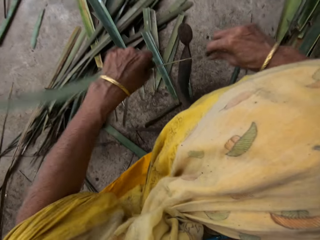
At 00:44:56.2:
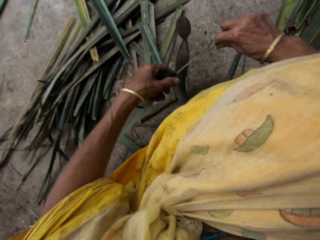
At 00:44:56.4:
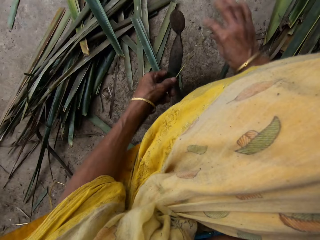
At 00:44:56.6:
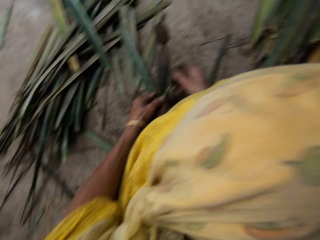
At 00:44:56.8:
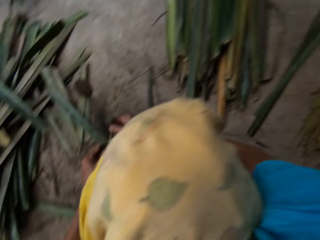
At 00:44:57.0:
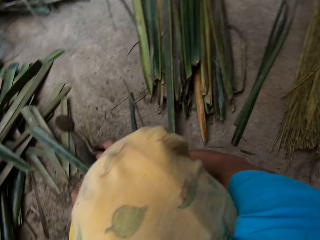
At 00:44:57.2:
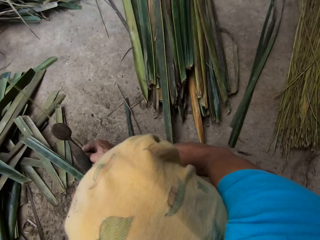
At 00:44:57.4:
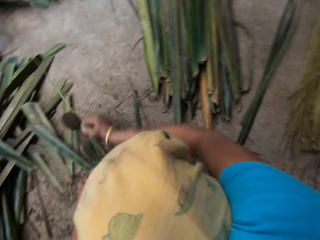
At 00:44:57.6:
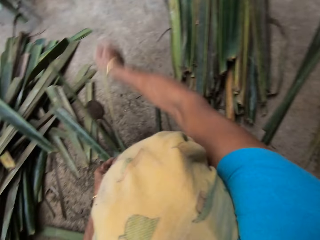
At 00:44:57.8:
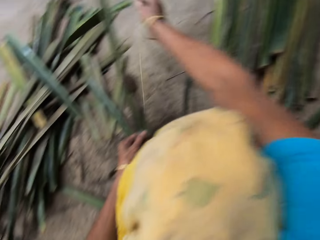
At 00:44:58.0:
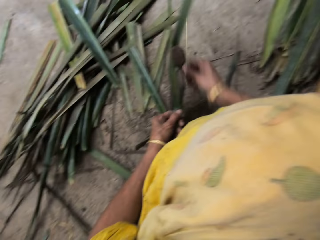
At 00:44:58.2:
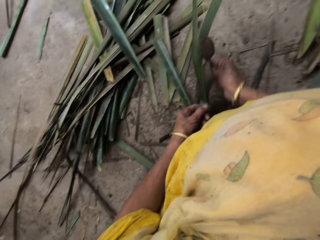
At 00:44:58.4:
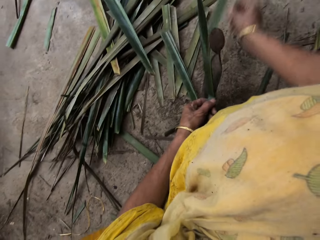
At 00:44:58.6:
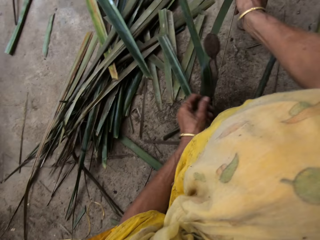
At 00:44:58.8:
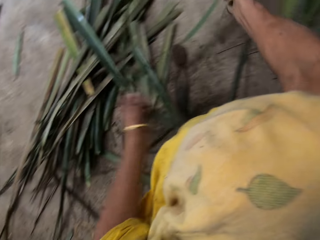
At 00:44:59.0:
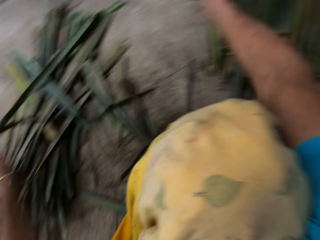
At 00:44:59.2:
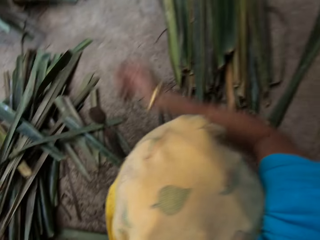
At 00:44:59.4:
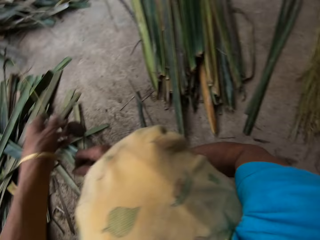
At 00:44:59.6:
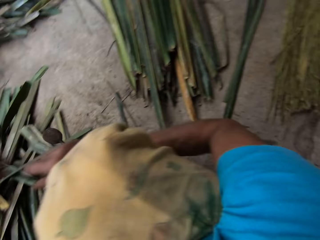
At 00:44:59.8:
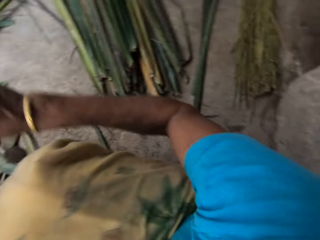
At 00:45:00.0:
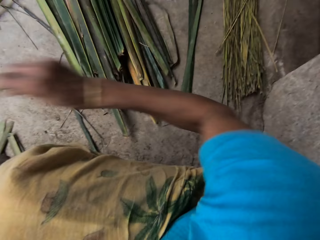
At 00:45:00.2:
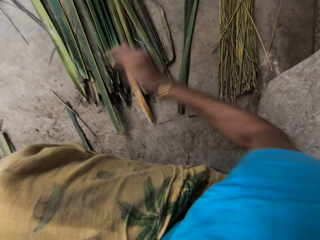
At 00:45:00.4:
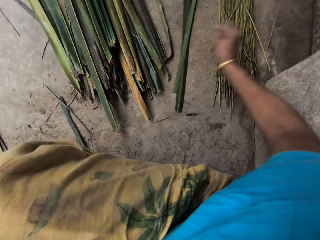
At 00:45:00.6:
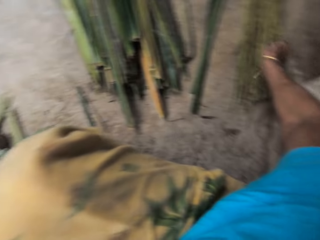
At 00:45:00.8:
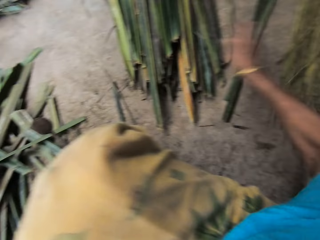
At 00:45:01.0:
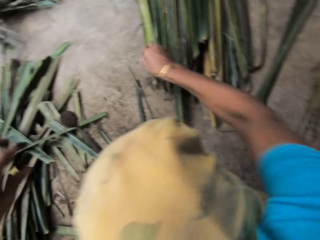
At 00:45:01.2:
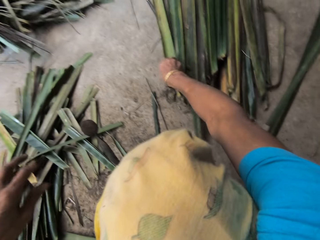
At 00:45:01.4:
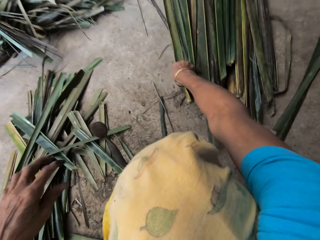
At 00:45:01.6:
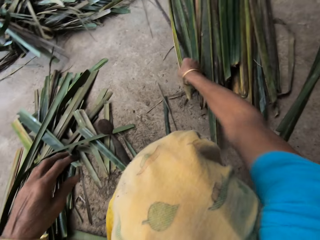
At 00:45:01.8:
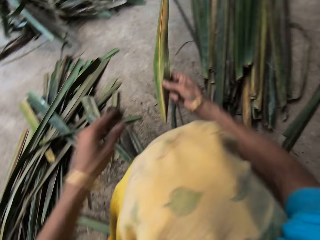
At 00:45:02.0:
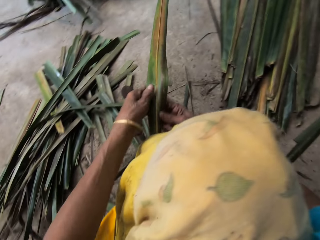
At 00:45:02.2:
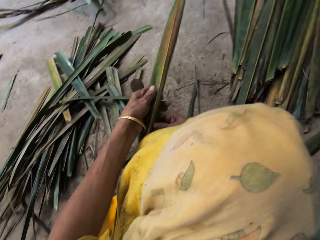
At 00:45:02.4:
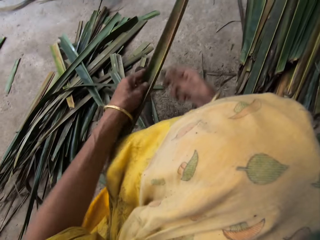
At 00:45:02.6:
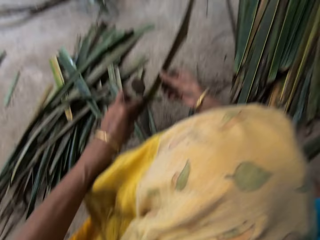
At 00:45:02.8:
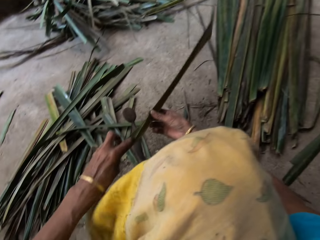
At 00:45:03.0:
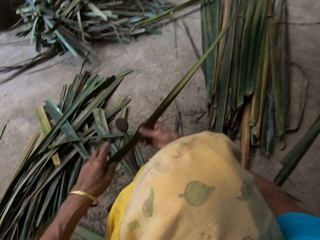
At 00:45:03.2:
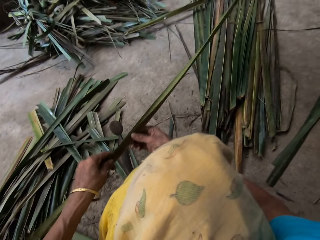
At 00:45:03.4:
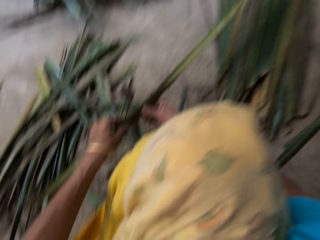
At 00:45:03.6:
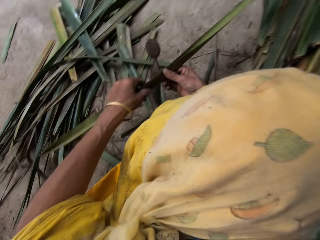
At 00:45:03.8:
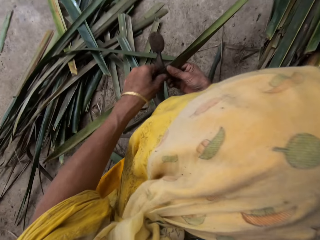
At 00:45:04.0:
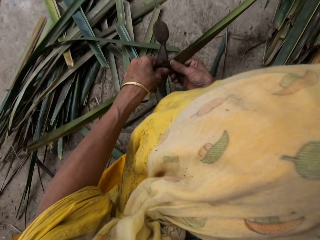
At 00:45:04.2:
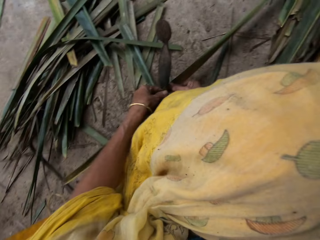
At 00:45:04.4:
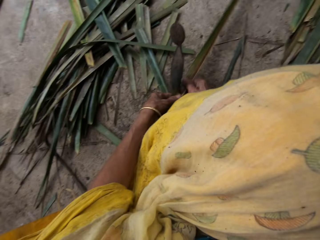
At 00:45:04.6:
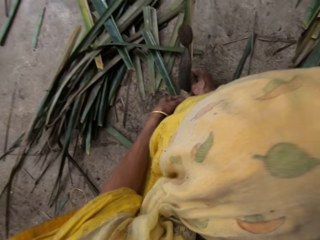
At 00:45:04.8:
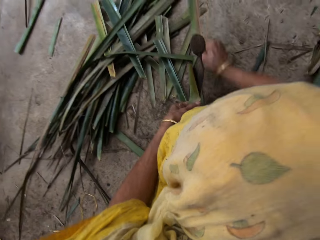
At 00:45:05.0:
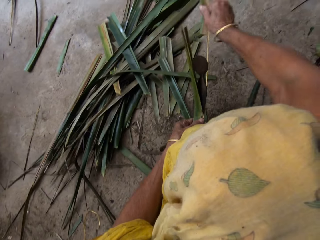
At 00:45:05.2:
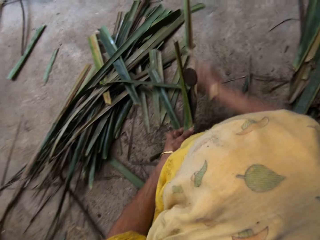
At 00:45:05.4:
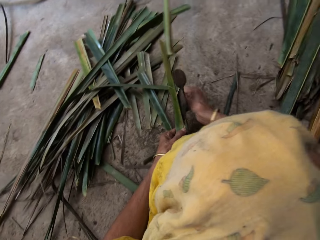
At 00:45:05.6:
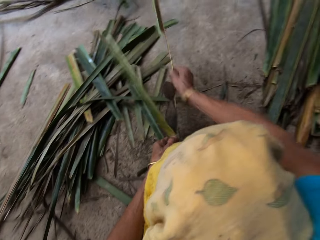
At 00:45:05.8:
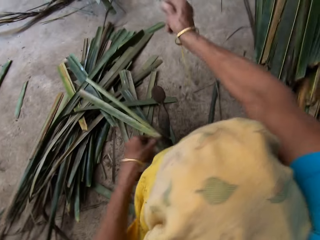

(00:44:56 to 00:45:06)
The camera wearer holds the leaf in her right hand with her left hand. She slices the leaf in her hands on the leaf slicer on the floor. She drops the leaves in her left hand on the leaves on the floor. She holds a stalk in her right hand with her left hand. She drops the stalk in her right hand on the stalks on the floor. She picks a leaf on the leaves on the floor with her right hand. She holds the leaf in her right hand with her left hand. She slices the leaf in her hands on the leaf slicer on the floor.

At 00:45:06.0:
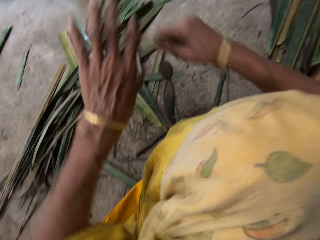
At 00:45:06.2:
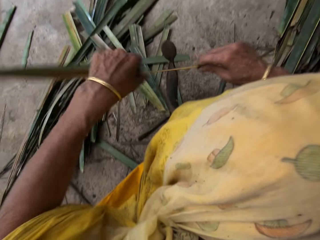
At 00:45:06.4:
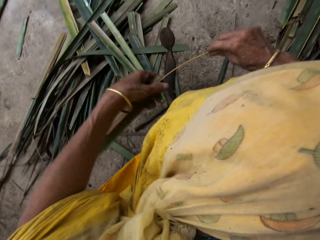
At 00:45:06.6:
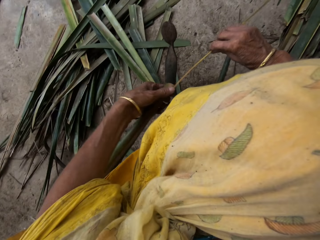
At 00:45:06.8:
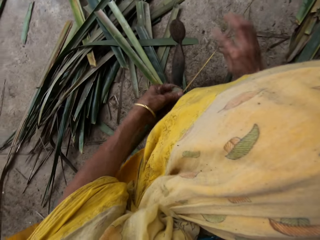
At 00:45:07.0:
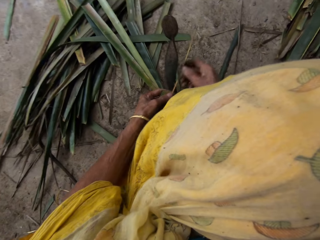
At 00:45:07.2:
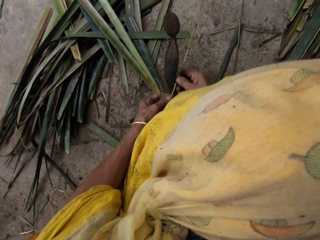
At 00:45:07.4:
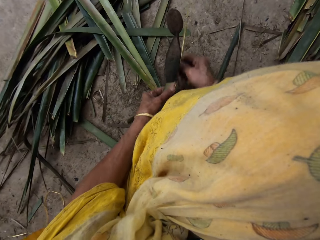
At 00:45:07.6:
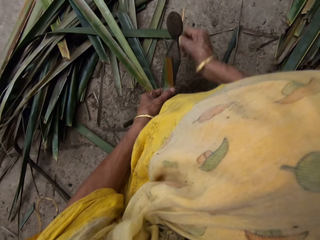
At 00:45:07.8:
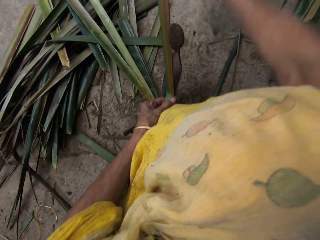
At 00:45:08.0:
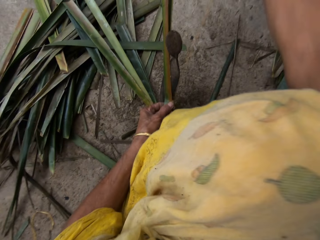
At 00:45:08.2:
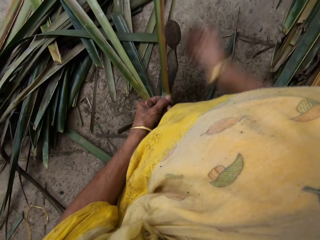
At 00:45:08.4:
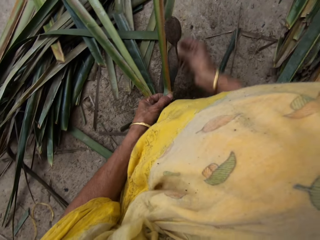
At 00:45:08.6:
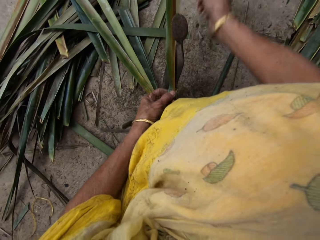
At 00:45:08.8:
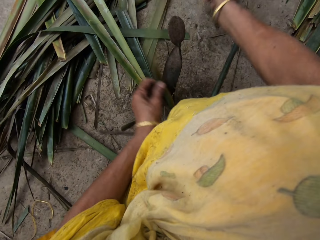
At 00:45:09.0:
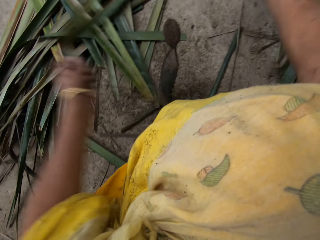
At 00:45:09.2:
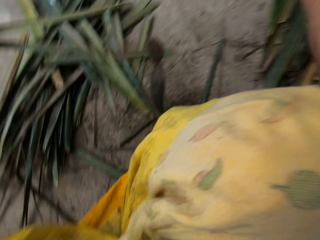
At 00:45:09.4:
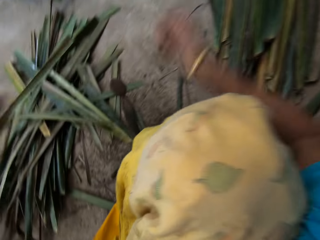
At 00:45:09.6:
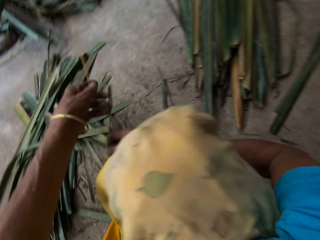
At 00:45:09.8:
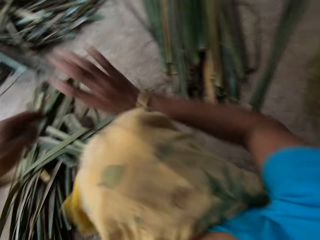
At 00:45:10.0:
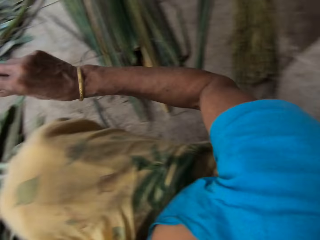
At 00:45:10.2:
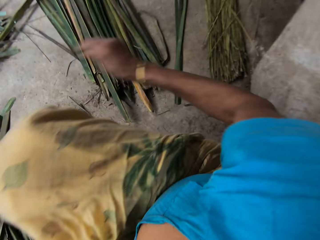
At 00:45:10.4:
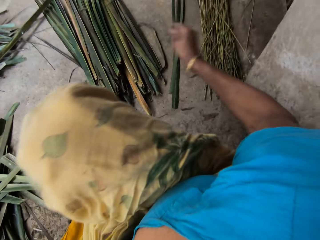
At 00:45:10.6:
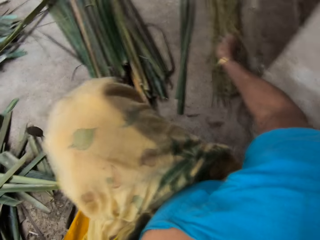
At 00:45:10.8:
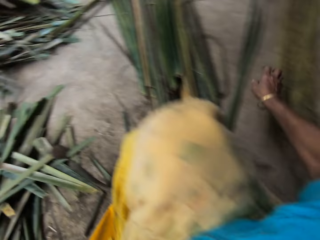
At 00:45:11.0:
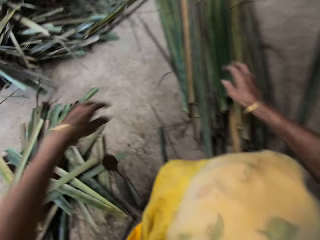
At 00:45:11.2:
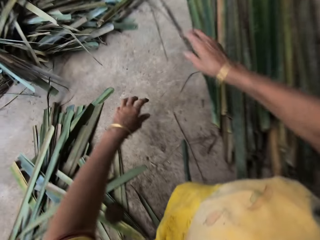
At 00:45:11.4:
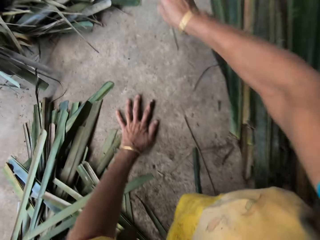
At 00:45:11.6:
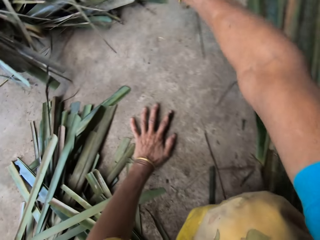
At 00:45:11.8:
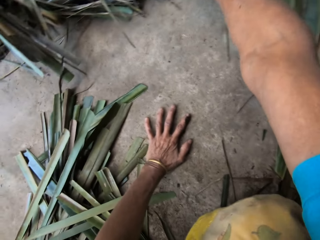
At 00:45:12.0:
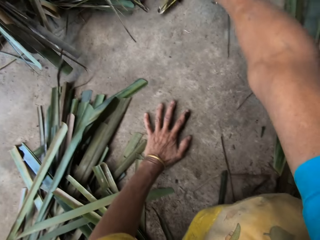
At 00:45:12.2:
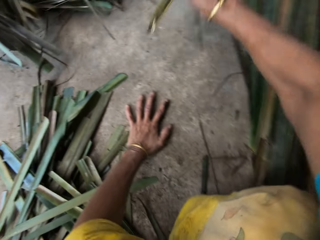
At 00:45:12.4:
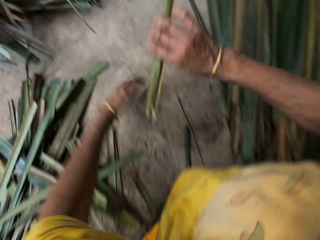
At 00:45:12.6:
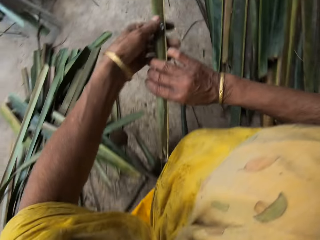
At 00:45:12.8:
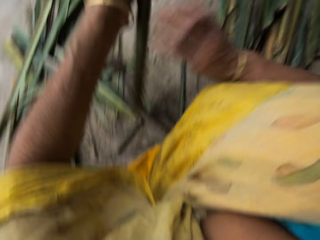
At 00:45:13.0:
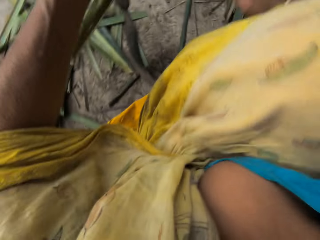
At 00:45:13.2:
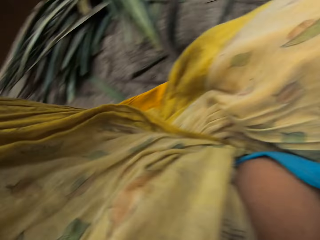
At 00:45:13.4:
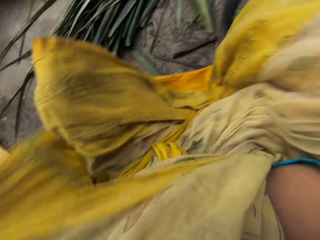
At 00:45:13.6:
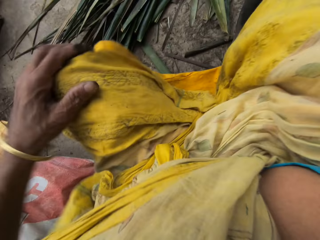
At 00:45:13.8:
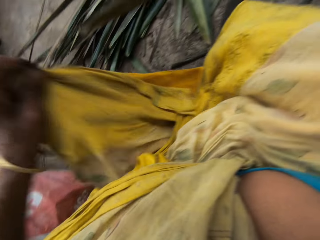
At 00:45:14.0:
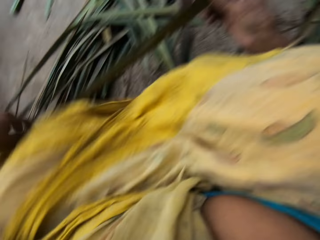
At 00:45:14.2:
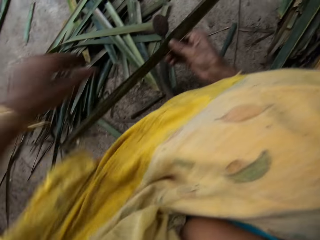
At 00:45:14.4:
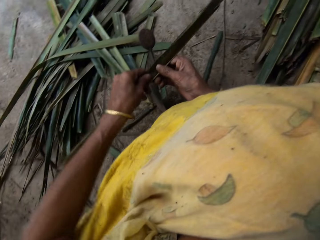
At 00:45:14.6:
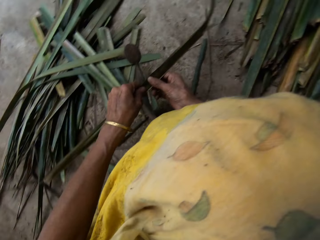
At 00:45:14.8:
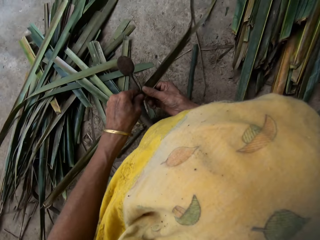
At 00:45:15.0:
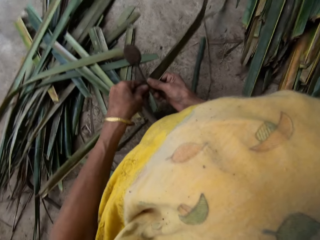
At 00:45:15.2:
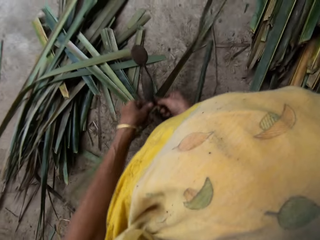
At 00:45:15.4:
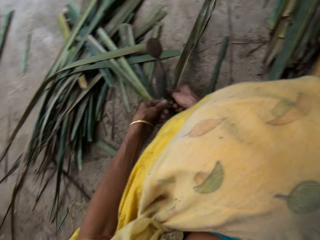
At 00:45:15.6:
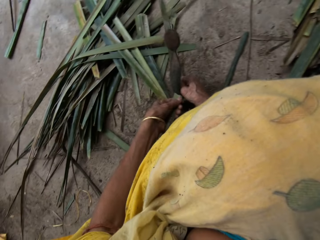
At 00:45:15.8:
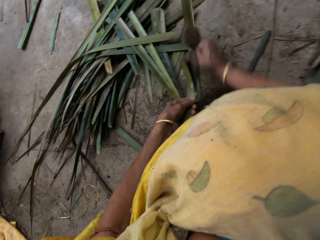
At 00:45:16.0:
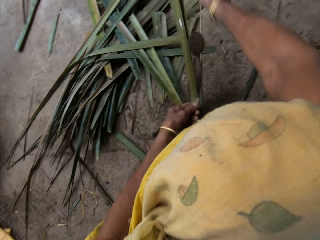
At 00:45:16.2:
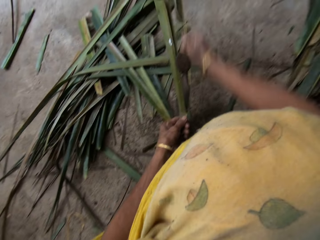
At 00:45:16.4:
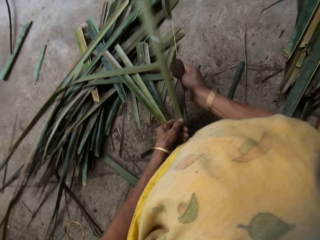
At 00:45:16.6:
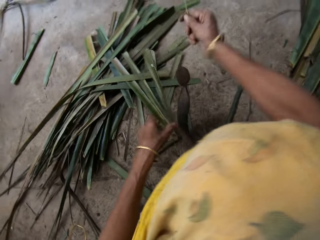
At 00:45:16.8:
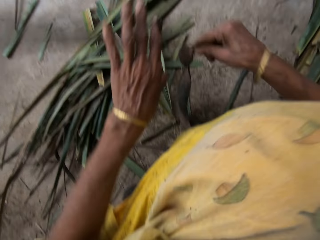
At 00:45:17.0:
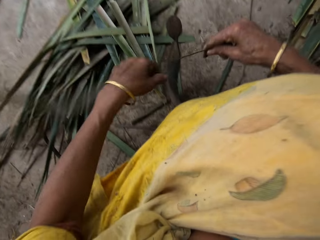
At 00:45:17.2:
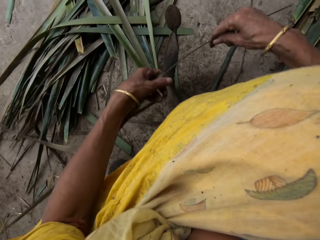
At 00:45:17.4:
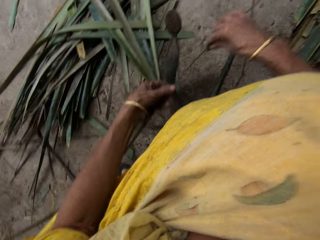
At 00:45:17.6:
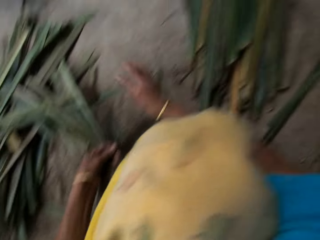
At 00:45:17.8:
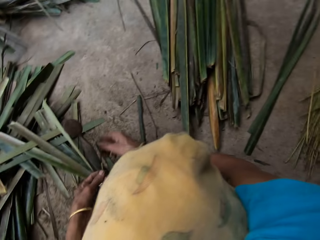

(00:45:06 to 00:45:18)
The camera wearer holds the leaf in her right hand with her left hand. She slices the leaf in her hands on the leaf slicer on the floor. She holds a stalk in her right hand with her left hand. She drops the stalk in her right hand on the stalks on the floor. She places her left hand on the floor. She picks a leaf on the leaves on the floor with her right hand. She pulls a cloth. She holds the leaf in her right hand with her left hand. She slices the palm leaf in her hands with the board knife on the ground.
